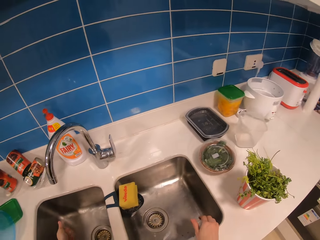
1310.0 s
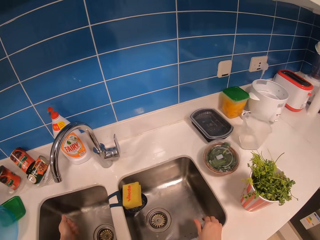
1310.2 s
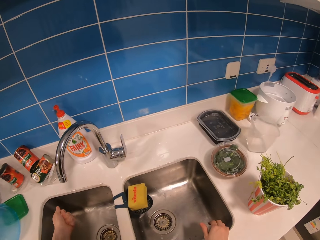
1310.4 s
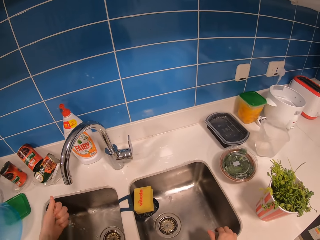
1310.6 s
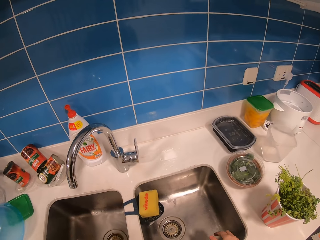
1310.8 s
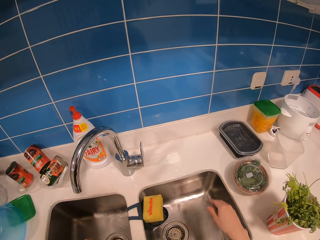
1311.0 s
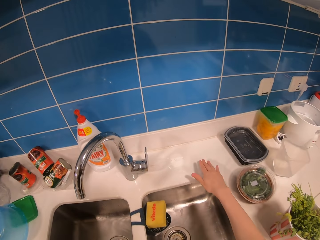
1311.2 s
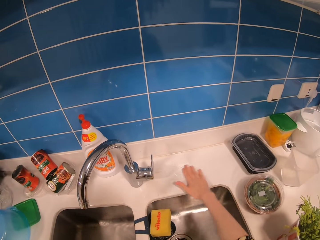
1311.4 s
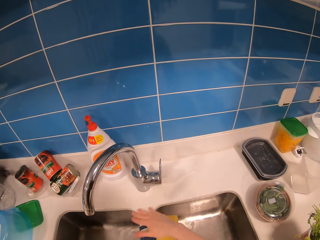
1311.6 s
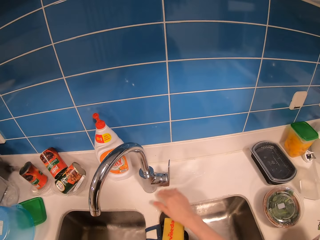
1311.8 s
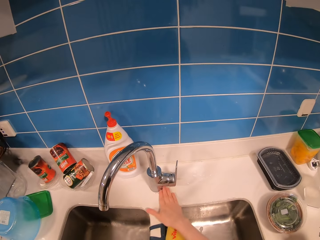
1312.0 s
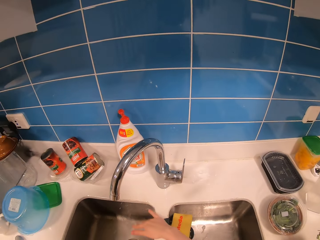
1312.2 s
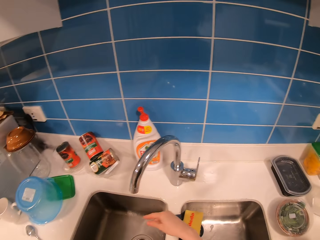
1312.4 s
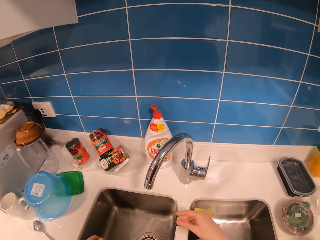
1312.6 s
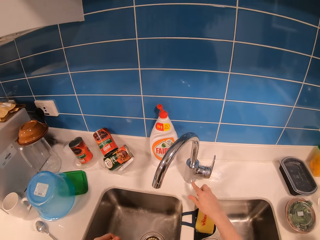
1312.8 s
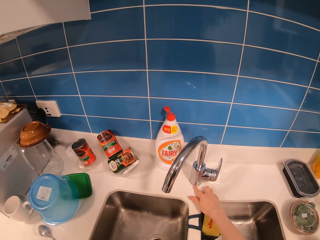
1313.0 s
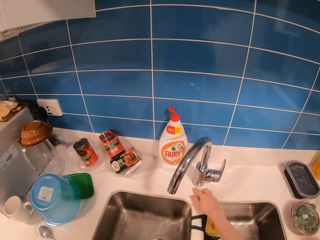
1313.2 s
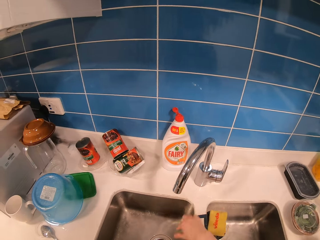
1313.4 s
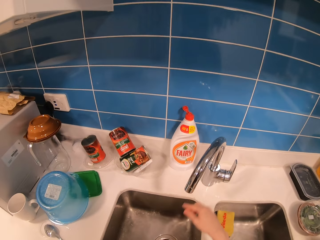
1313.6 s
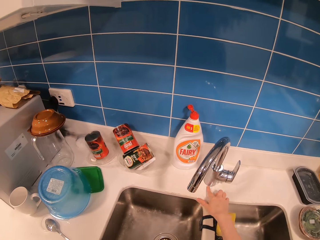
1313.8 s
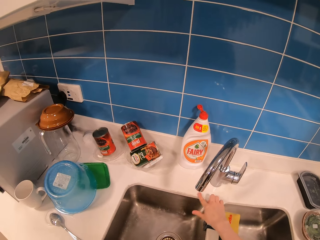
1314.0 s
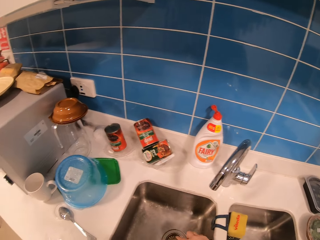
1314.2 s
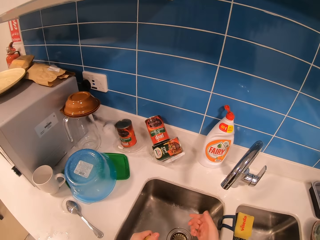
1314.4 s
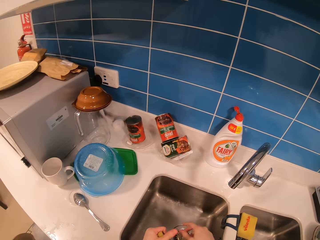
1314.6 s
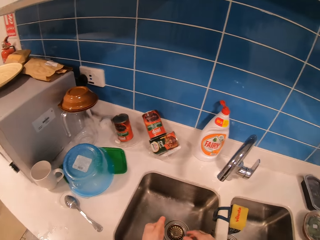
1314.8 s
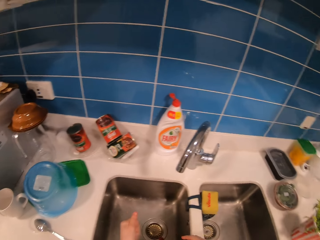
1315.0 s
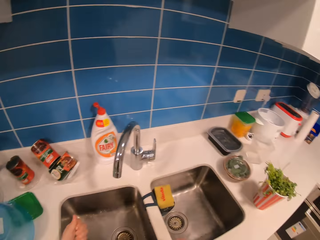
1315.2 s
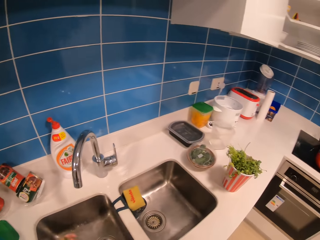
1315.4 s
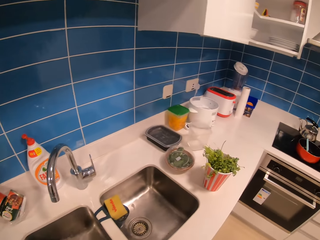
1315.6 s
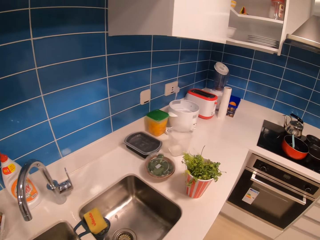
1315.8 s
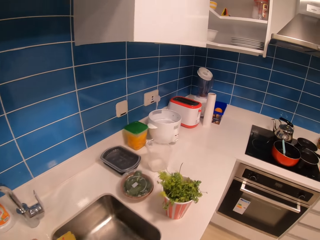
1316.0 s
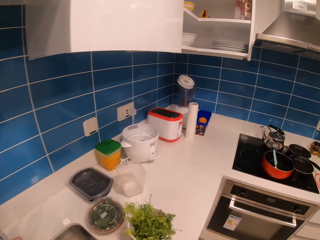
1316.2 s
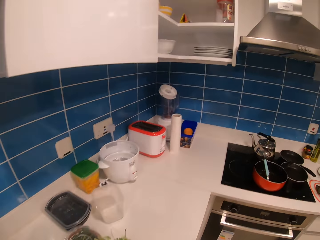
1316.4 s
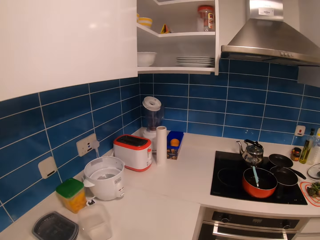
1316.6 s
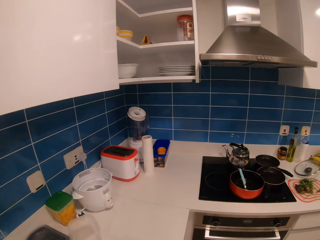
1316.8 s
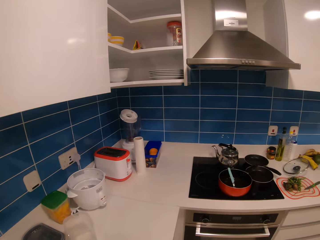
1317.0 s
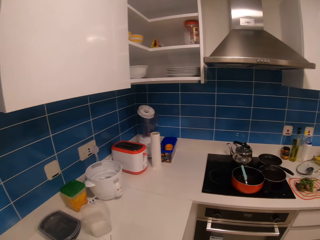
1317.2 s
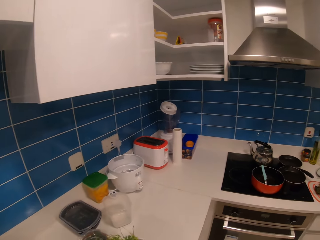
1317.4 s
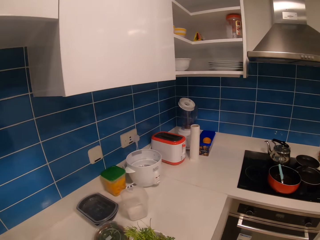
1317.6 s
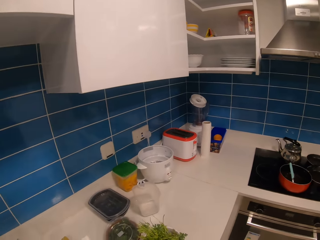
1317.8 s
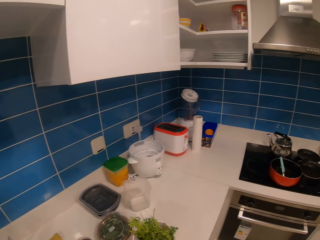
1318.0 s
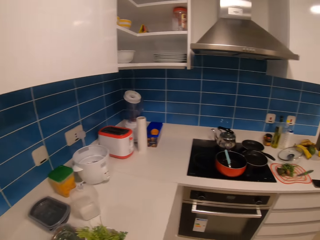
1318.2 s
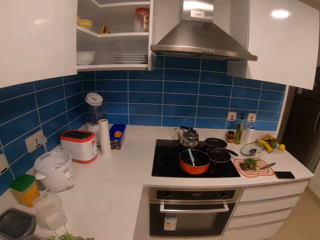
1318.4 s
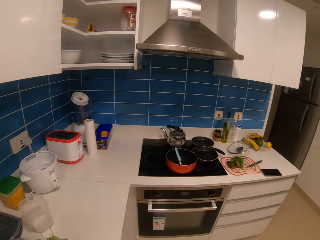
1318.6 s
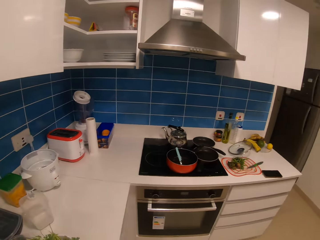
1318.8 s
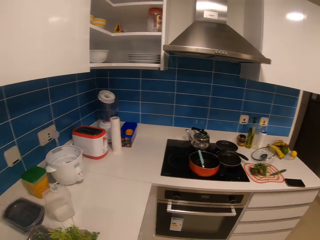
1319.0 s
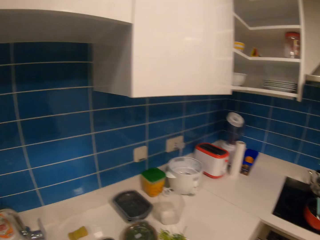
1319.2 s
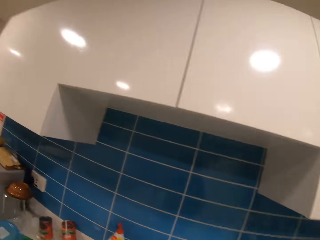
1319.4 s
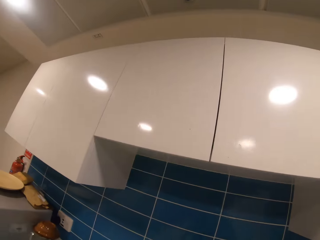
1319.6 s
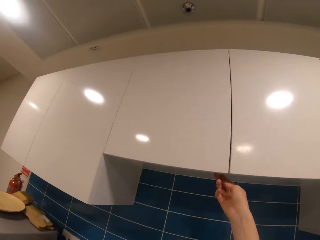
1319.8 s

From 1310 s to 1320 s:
The camera wearer shakes the sponge. They wipe the surface of the sink. They look around.

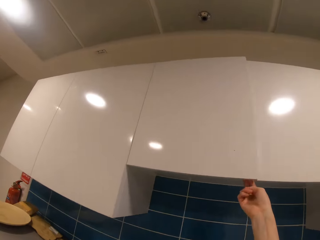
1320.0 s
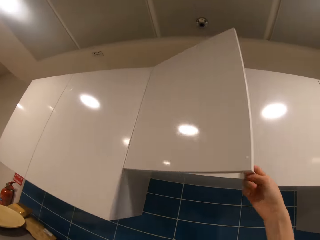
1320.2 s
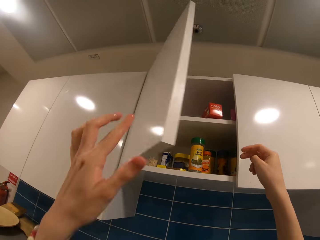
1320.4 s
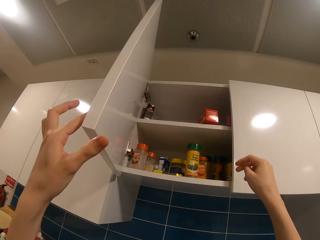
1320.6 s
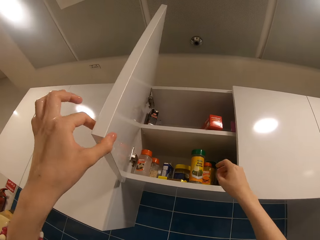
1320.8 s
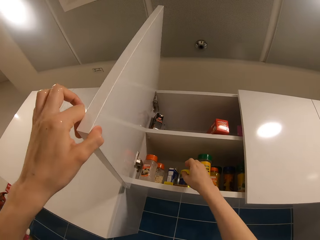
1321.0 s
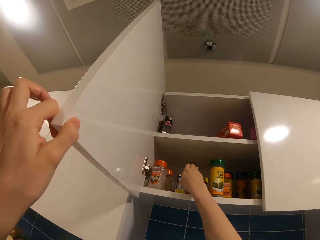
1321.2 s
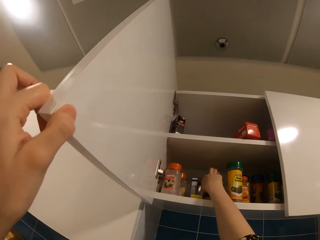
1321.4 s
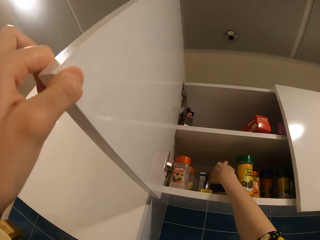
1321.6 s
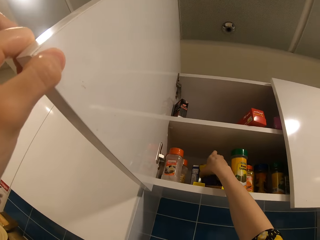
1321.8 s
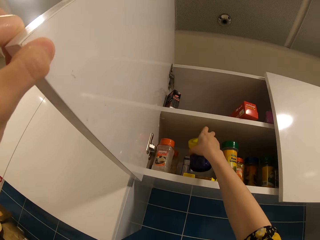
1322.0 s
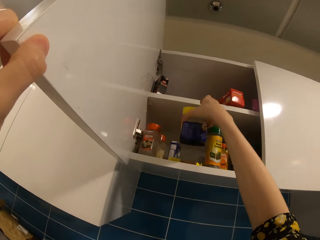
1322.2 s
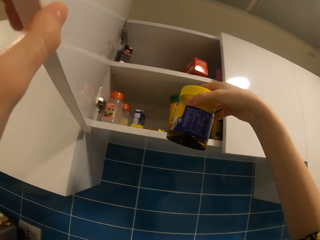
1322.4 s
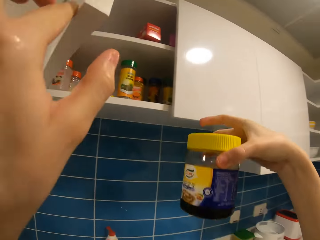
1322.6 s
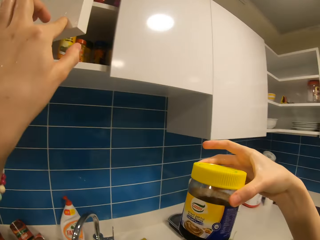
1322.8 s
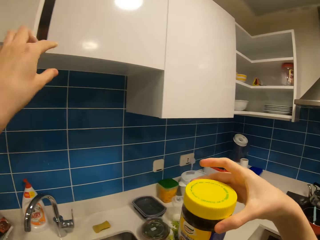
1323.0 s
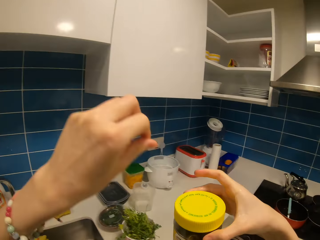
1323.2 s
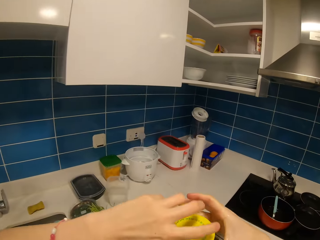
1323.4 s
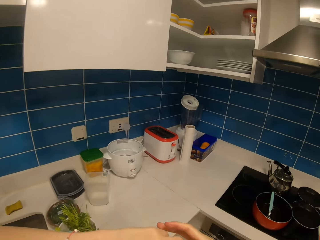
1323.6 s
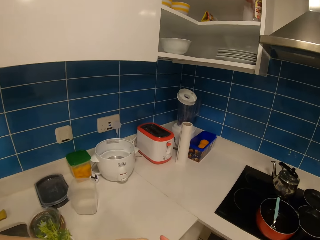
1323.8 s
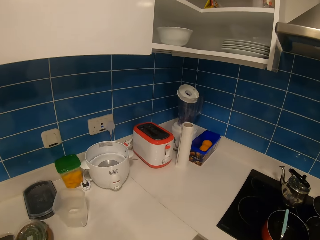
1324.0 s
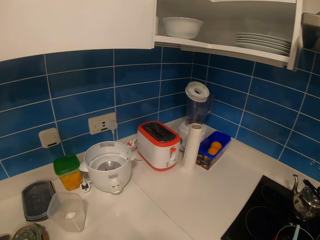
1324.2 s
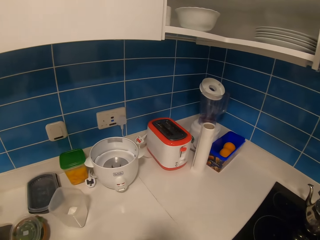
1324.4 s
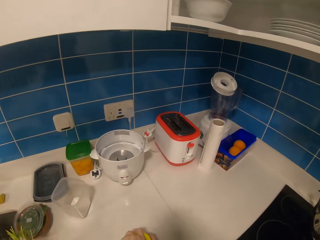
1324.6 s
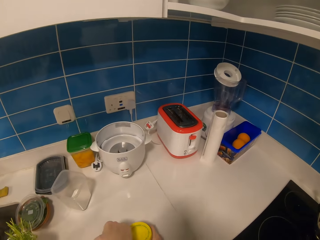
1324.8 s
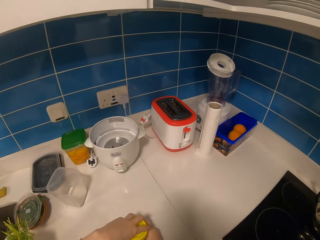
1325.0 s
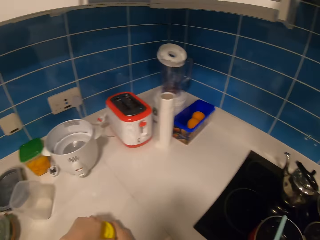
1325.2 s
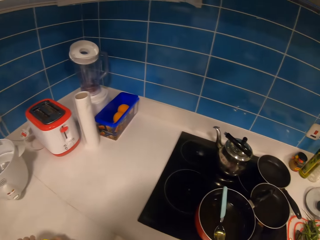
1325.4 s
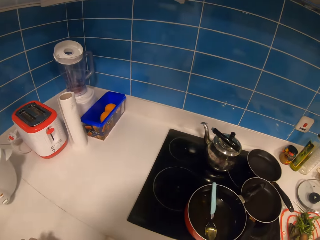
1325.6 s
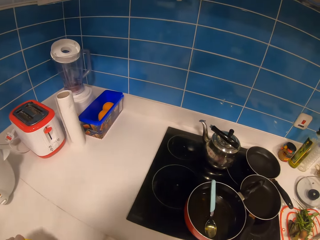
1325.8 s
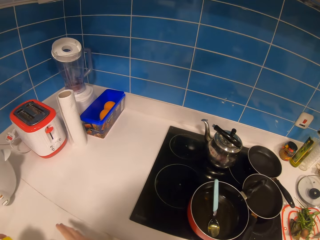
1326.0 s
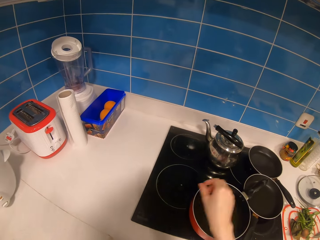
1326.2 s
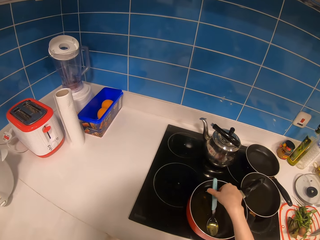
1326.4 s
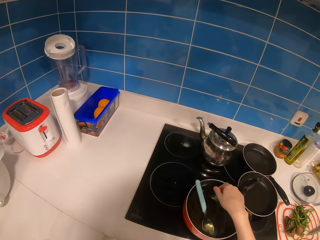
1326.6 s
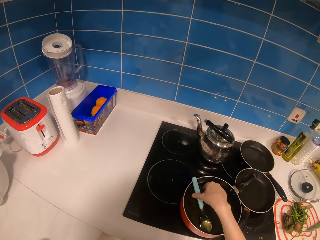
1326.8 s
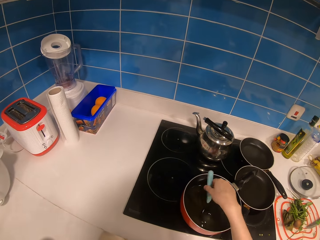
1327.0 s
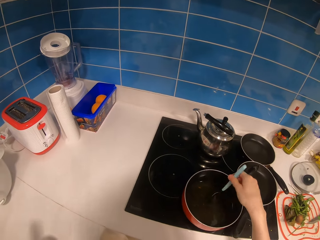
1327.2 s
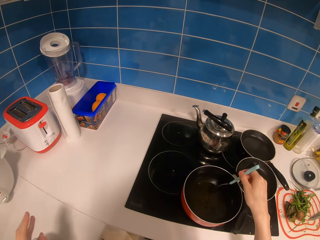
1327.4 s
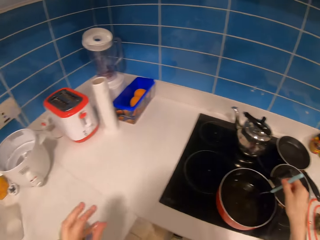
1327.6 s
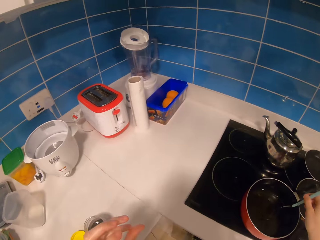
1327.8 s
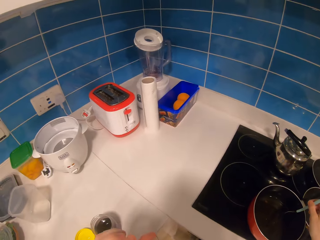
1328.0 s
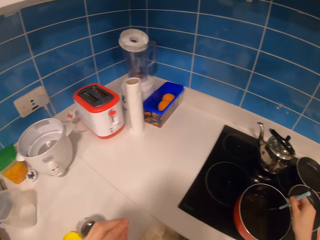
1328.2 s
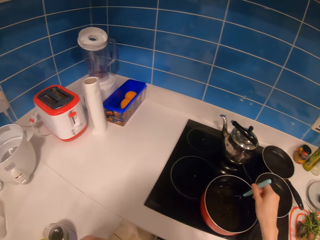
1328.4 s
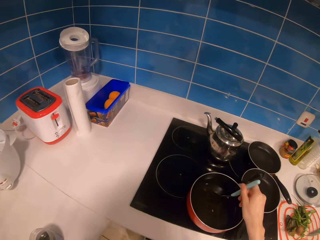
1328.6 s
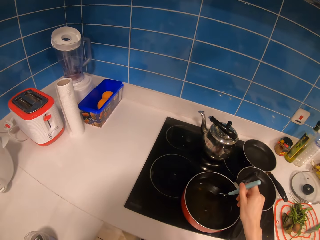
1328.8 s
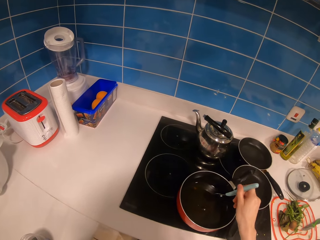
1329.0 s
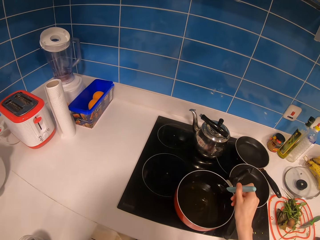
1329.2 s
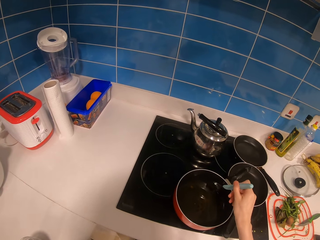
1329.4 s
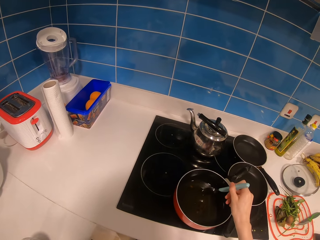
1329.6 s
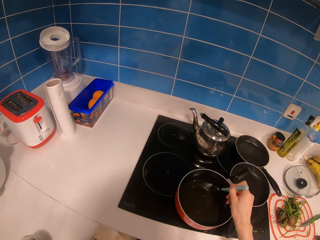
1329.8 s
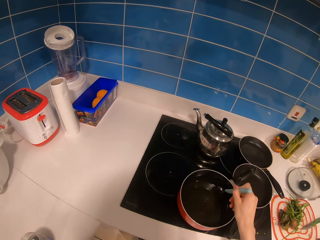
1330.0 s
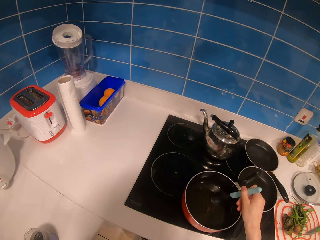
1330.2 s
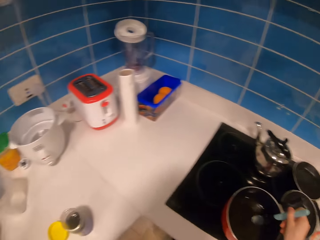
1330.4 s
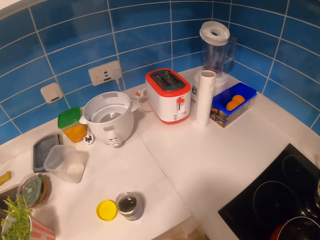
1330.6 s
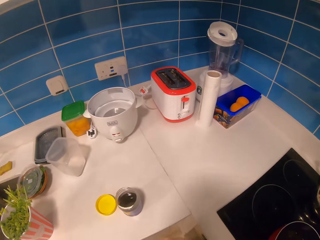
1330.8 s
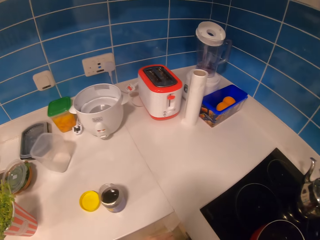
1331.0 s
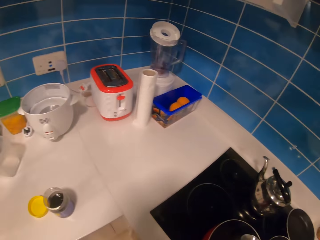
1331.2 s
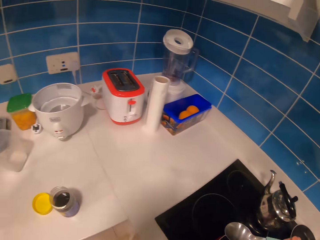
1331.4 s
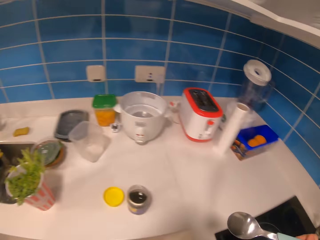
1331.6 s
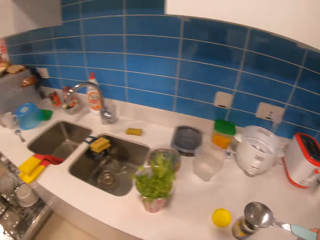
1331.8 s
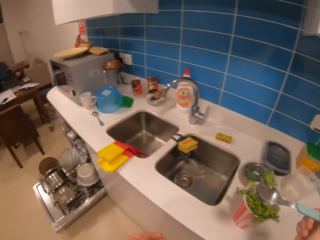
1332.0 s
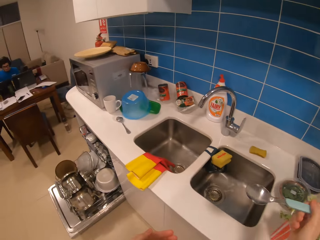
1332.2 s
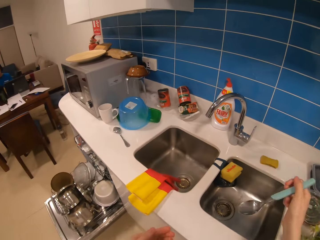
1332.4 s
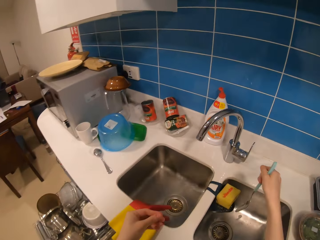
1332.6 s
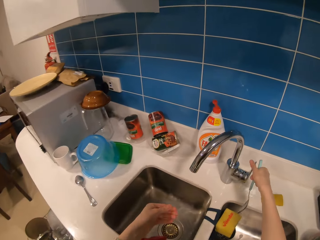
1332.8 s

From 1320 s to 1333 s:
The camera wearer opens the cupboard door. They pick honey or an oil container from the cupboard. They close the cabinet. They hold the oil container. They open the lid of the oil container. They pick a spoon from the cooking pot. They pour something in the sink.
